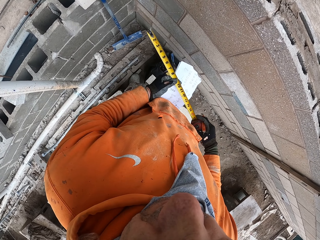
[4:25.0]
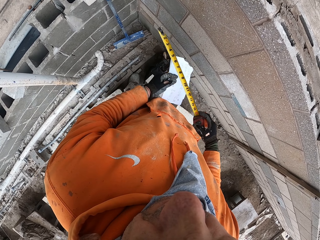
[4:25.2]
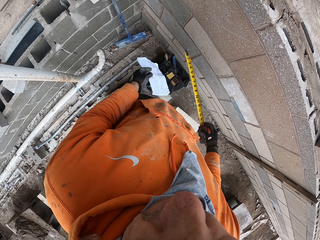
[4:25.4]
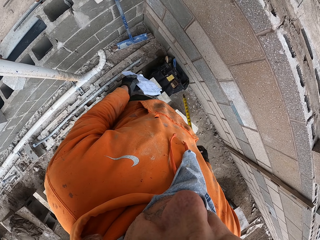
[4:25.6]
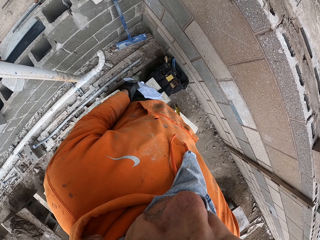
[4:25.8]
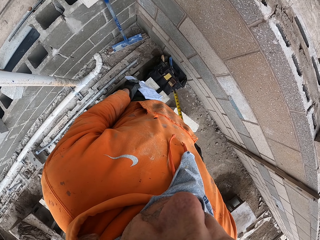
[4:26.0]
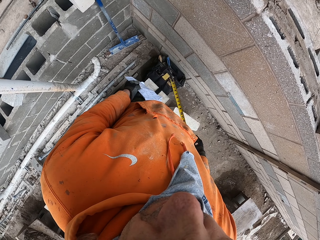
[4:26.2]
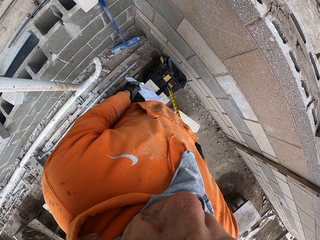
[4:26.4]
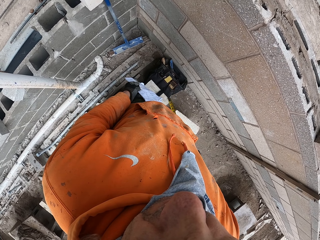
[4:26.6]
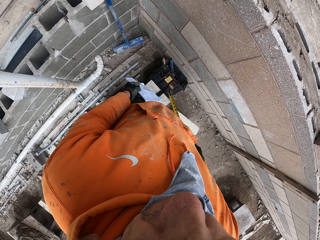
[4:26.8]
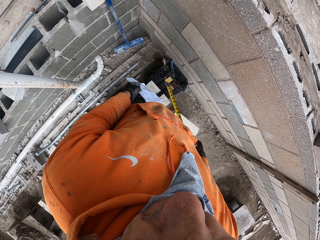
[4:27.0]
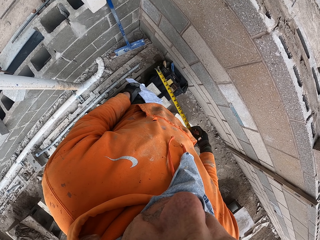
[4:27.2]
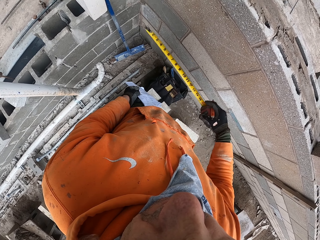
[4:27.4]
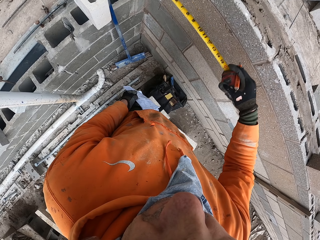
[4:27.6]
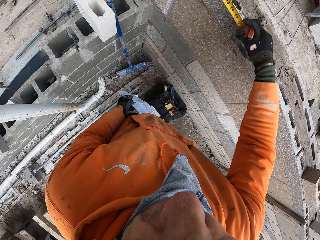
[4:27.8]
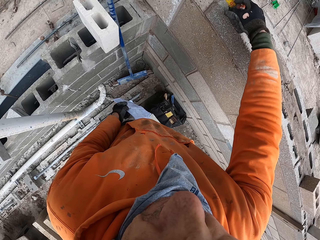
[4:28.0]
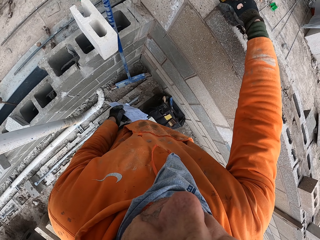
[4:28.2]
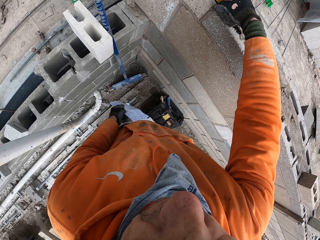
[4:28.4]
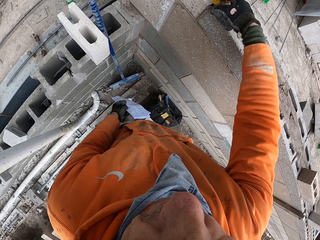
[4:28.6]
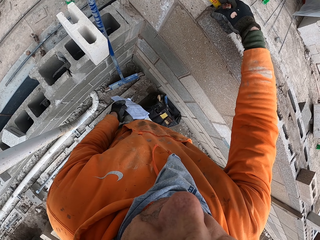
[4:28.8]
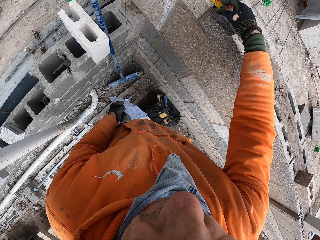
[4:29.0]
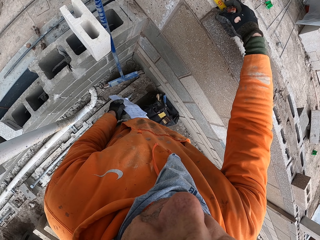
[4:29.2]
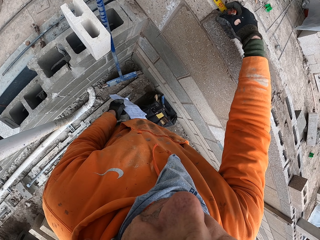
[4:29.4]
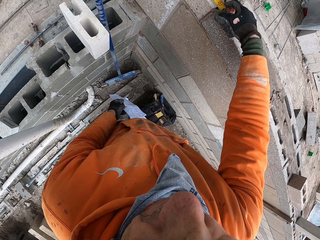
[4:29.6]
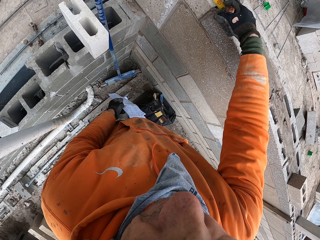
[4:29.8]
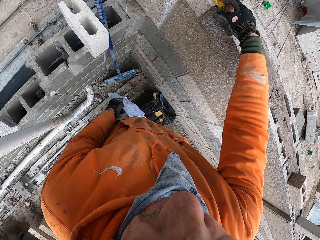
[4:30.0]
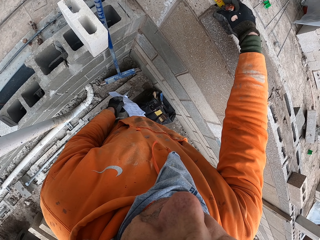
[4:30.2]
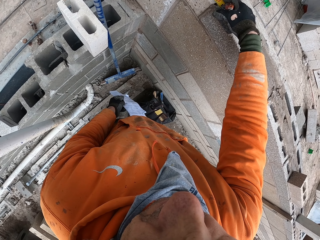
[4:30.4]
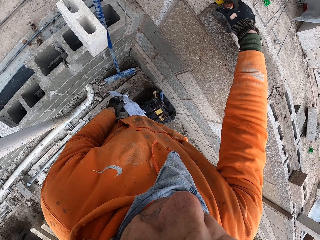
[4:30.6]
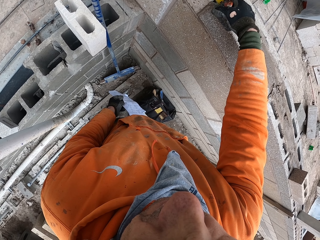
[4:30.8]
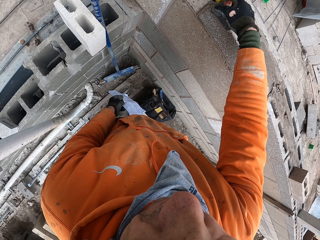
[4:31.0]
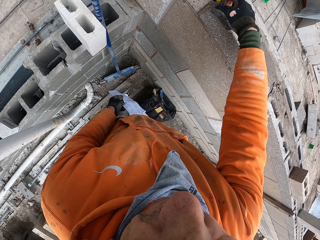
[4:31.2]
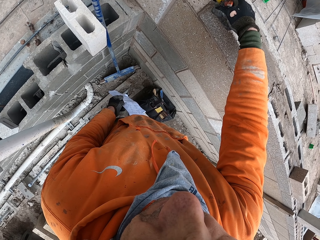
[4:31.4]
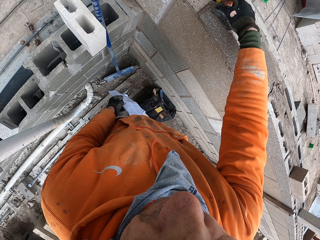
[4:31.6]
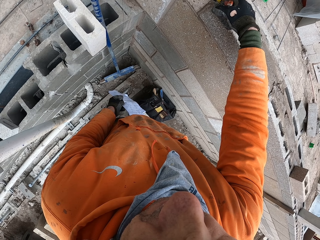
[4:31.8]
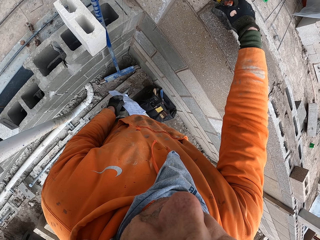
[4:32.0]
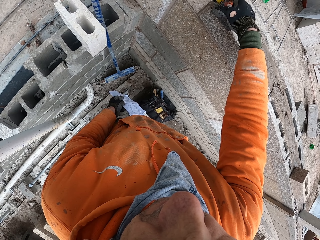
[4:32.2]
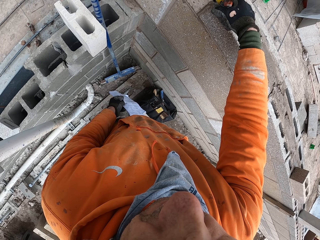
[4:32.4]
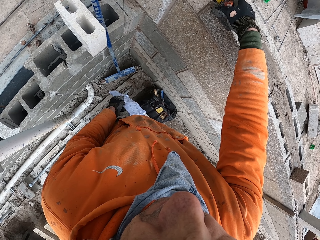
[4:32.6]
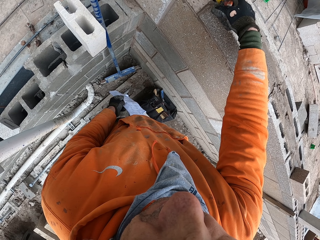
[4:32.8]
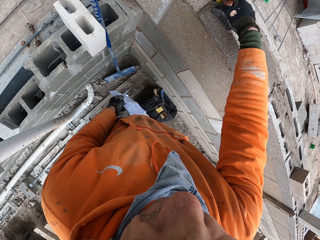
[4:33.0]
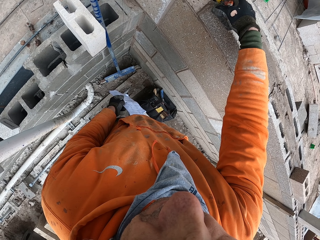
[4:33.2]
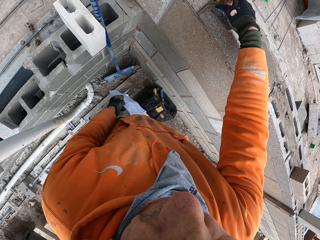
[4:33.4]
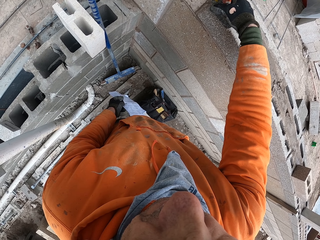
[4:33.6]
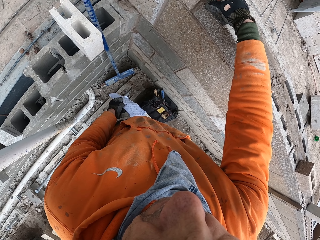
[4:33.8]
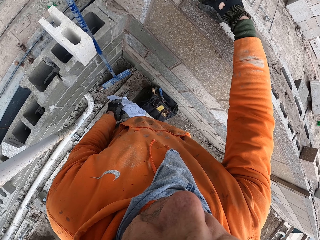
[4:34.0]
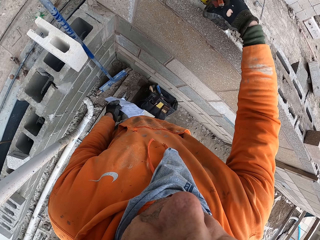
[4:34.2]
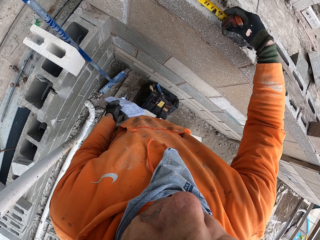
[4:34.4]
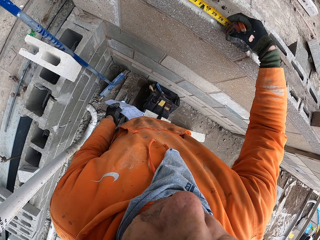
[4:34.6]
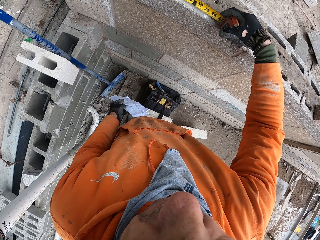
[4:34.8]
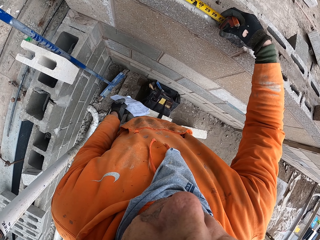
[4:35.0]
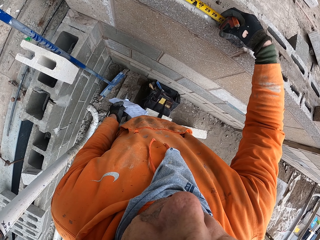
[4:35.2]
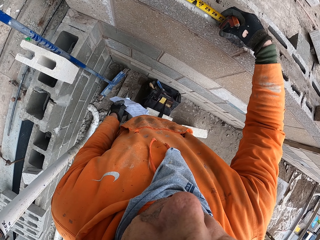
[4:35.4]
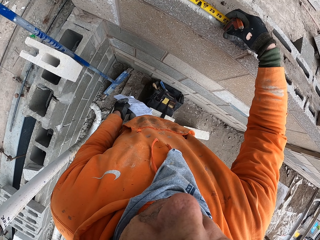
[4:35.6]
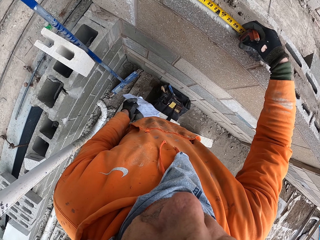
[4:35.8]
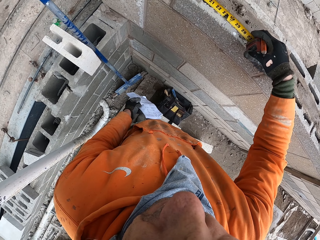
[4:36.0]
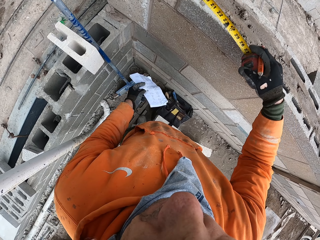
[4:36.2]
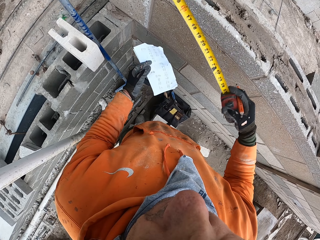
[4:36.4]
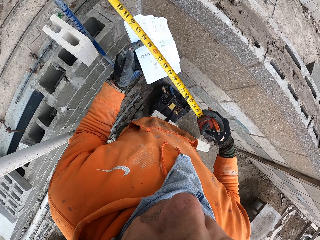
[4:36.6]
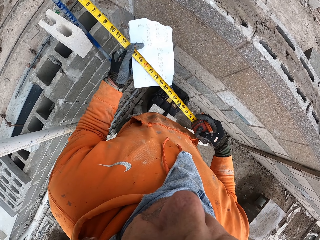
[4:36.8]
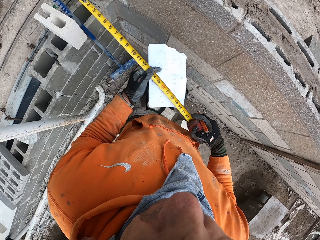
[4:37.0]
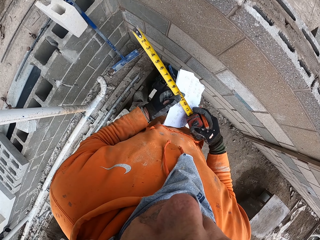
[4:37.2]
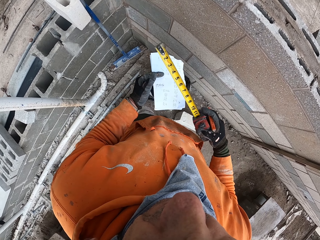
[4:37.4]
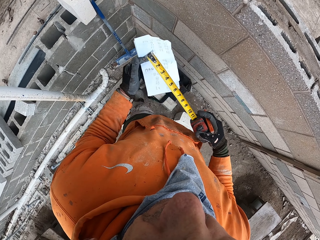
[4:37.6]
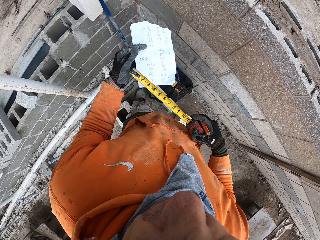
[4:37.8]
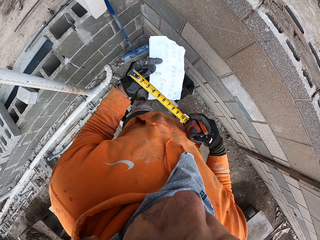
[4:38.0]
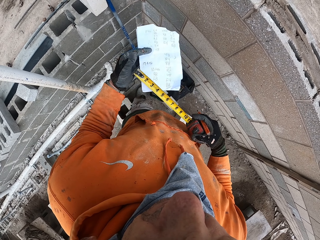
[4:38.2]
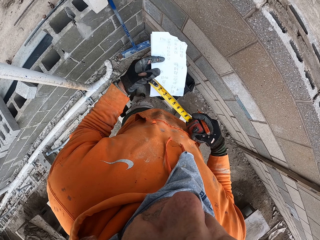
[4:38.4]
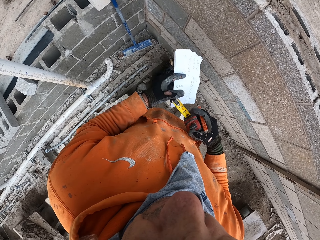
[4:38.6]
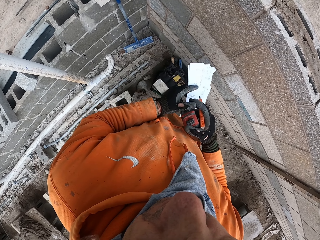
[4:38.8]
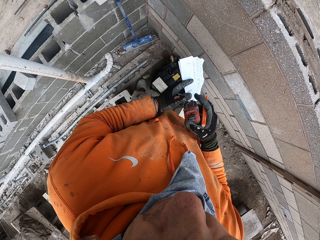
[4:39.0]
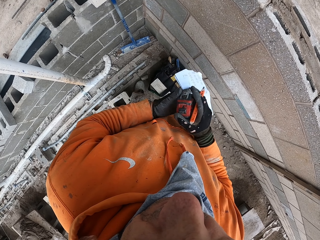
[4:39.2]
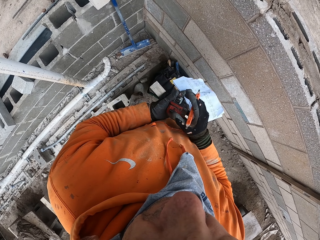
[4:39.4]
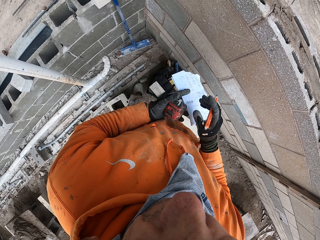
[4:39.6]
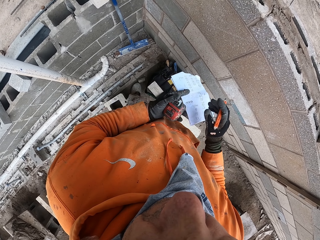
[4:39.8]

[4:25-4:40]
The camera wearer releases the hook slot from the hollow block. They stare at the wall. They hold the tape measure. They release their hand from the tape. They move their hand towards the hollow block. They measure the wall with the tape measure. They stare at the tape measure on the wall. They place the tape measure on the hollow block. They measure the wall with the tape measure. They unroll the tape. They stare at the tape measure on the wall. They remove the tape measure from the wall. They fold the tape measure. They push the tape inside using the left hand. They hold the tape measure.

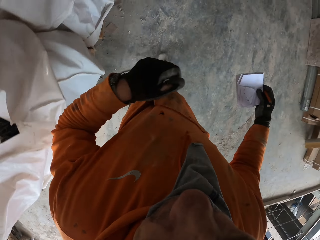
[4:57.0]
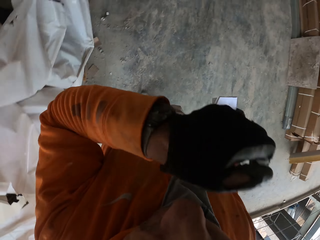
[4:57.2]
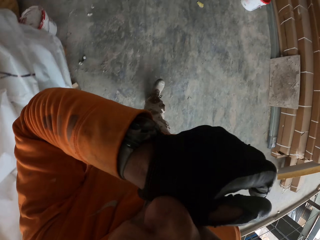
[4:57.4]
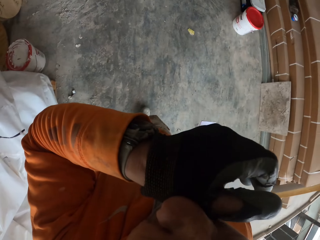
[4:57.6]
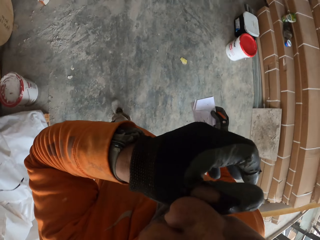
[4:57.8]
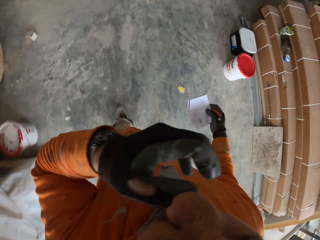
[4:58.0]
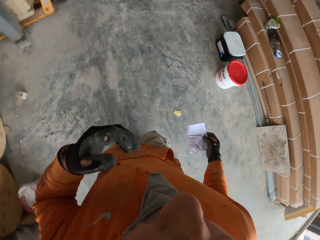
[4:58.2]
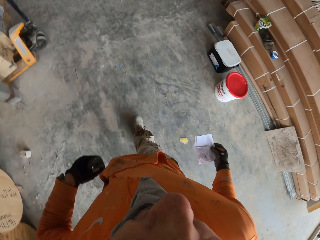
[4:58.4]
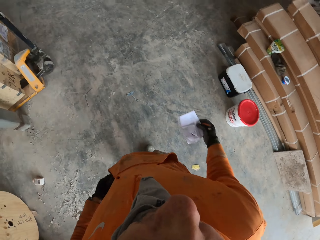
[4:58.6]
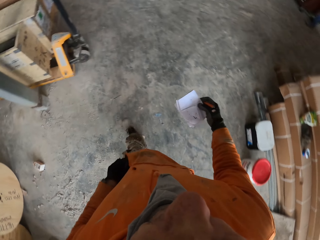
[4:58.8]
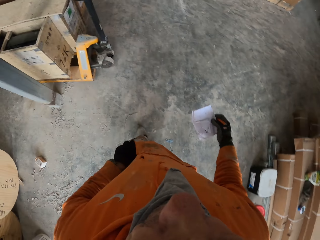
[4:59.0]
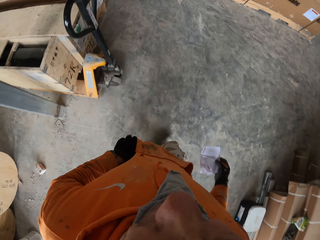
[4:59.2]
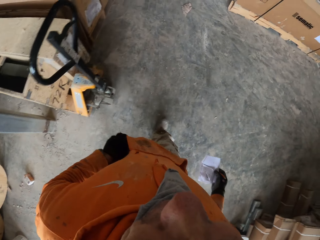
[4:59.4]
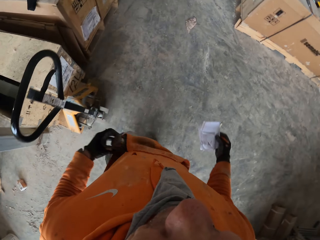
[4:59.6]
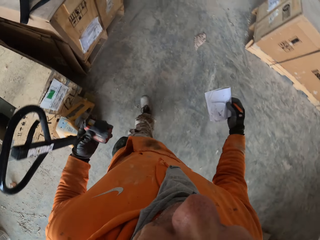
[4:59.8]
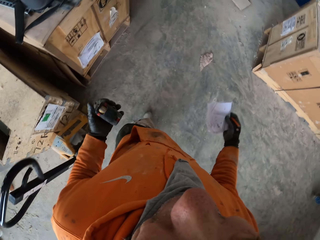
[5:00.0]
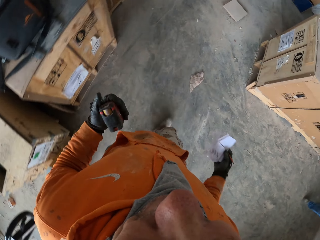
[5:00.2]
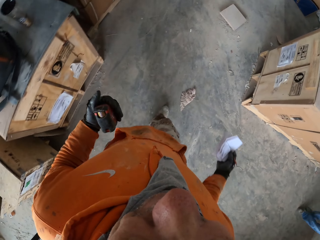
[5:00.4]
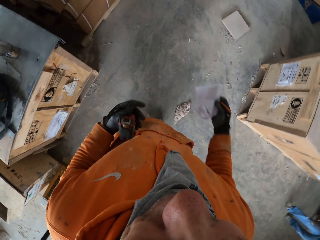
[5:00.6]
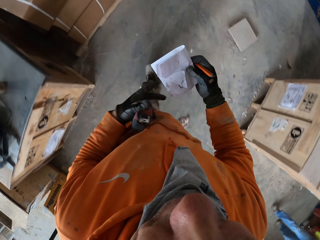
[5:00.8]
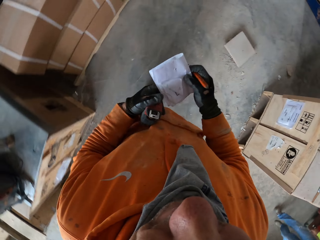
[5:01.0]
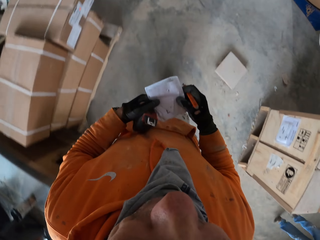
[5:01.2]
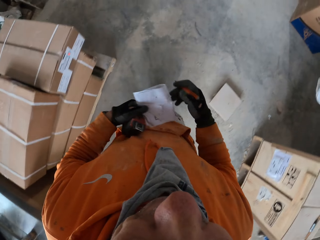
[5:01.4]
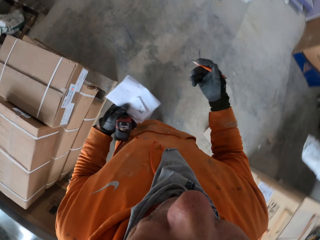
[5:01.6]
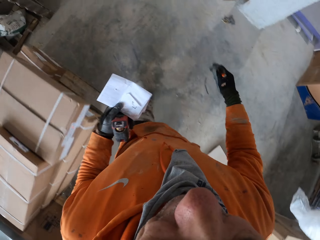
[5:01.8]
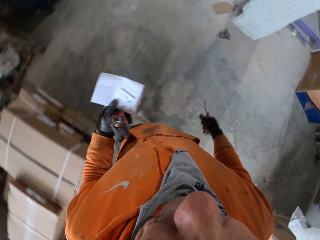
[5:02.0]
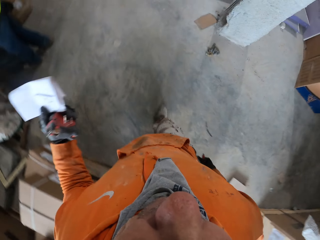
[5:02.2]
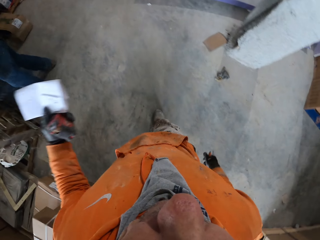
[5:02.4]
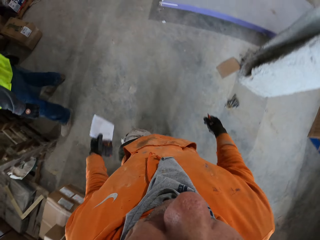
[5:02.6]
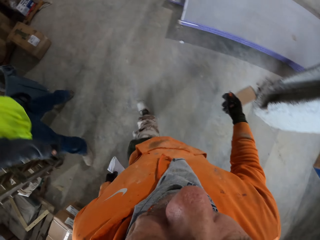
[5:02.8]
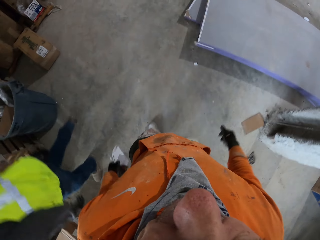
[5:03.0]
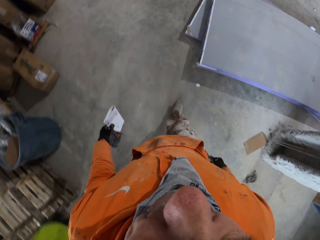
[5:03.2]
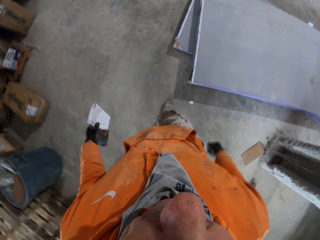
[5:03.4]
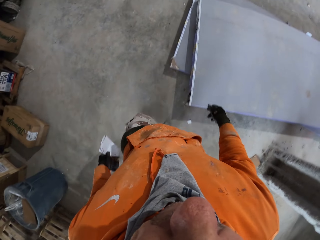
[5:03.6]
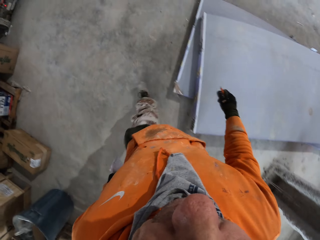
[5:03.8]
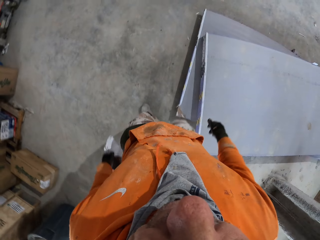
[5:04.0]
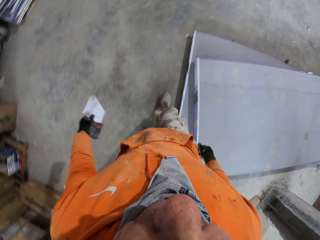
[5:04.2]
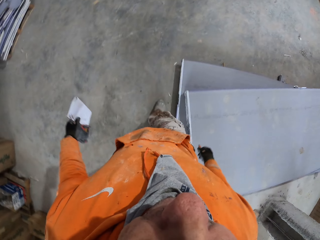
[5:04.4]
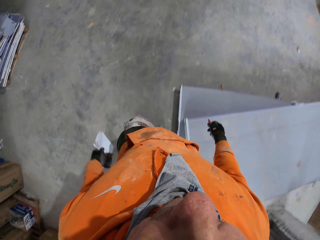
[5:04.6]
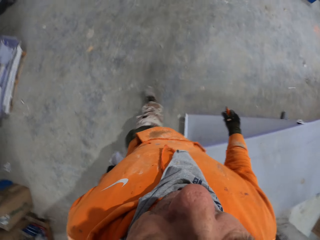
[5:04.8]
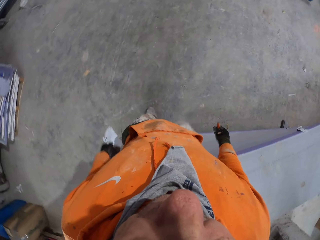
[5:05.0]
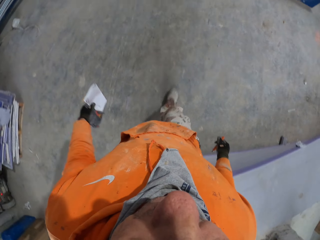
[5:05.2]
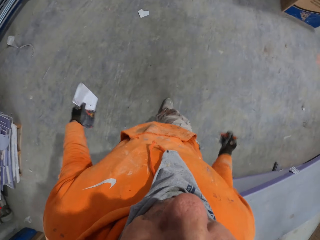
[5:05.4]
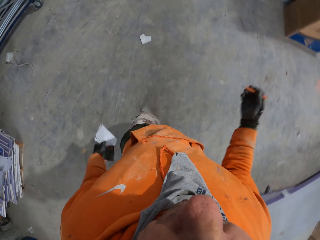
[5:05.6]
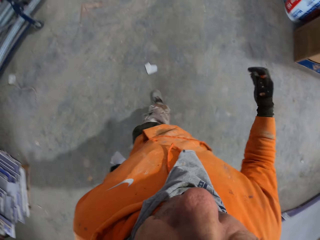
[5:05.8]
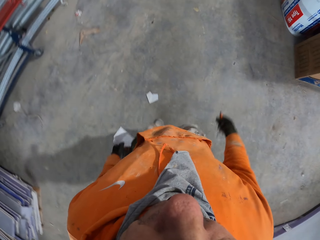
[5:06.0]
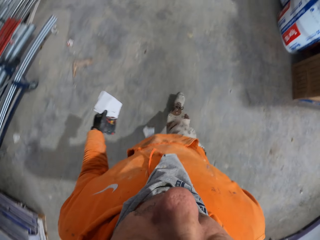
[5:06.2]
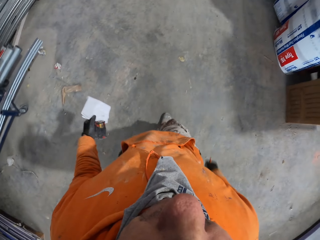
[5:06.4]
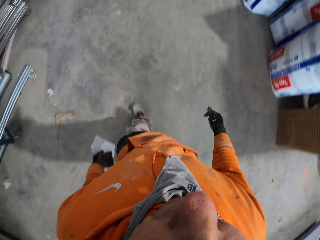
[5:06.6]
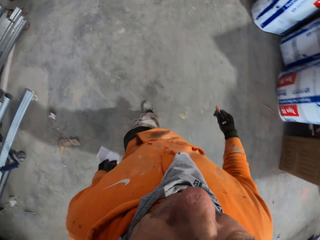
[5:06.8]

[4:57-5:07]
The camera wearer removes his hand from the jumper. He lifts up the left hand. He rubs his nose with his left hand. He walks around the workshop or building site. He drops his hand down. He puts his hand in the jumper pocket. He removes the tape measure from the jumper pocket. He walks around the workshop. He holds the tape measure. He holds the papers with two hands. He releases the right hand from the papers. He drops the right hand down. He walks around the building site.
